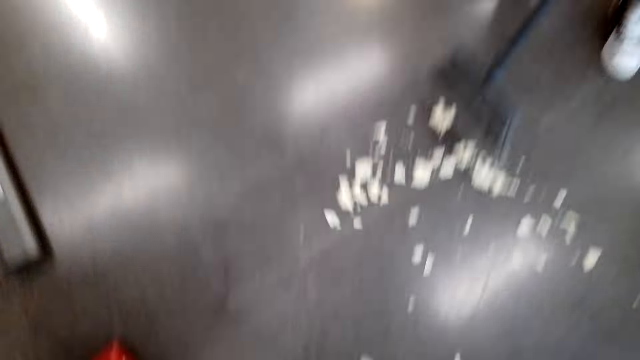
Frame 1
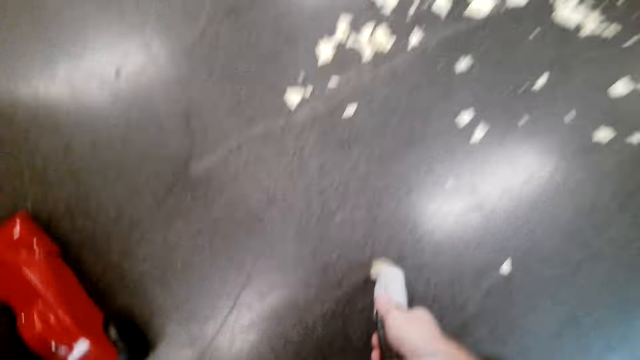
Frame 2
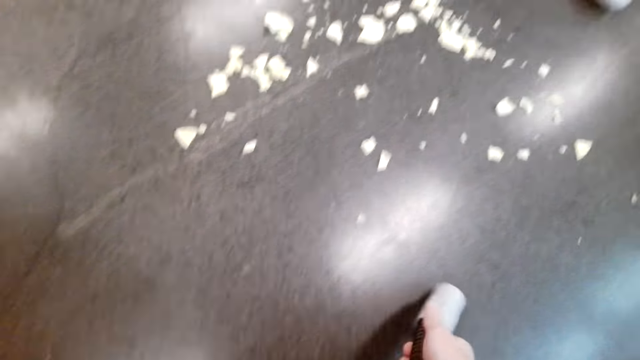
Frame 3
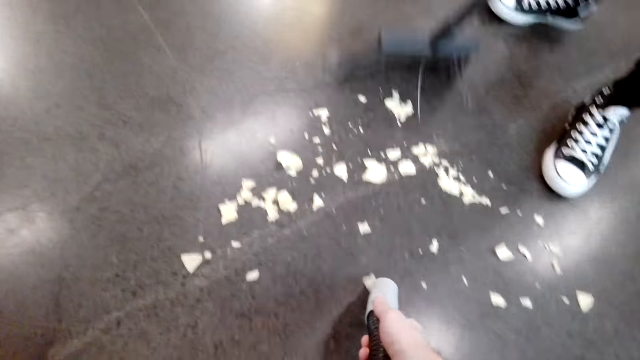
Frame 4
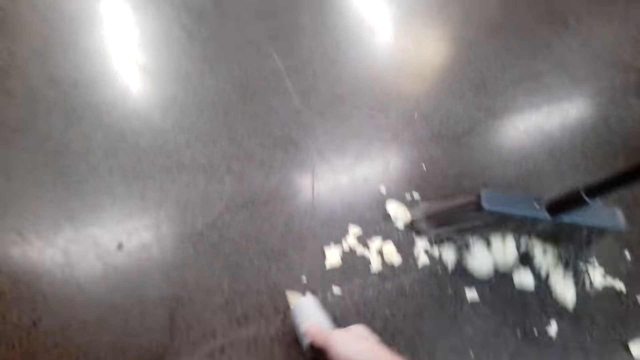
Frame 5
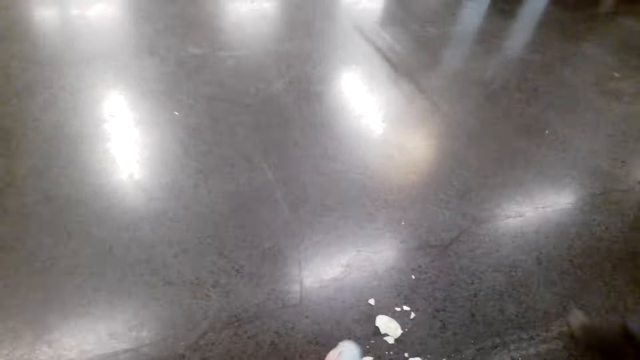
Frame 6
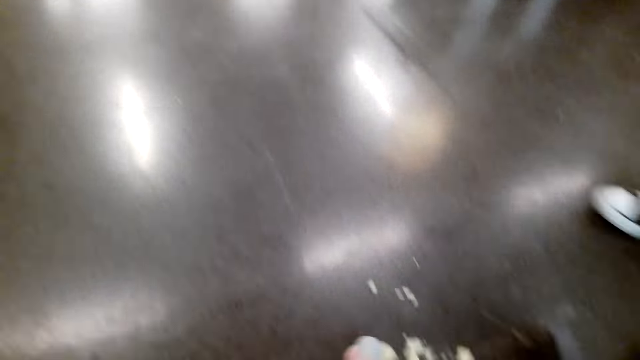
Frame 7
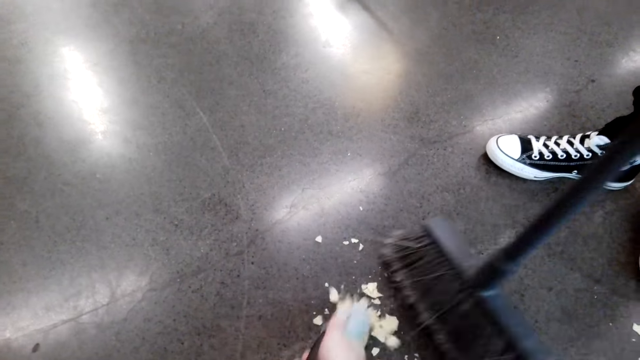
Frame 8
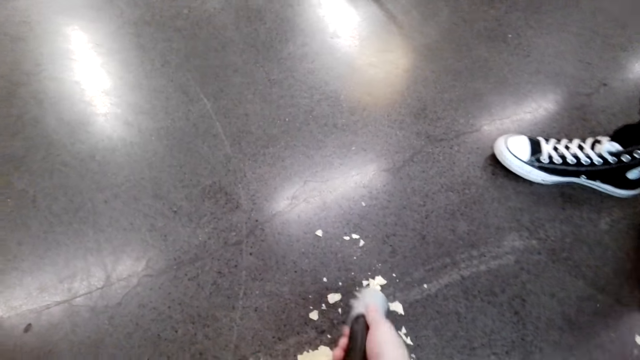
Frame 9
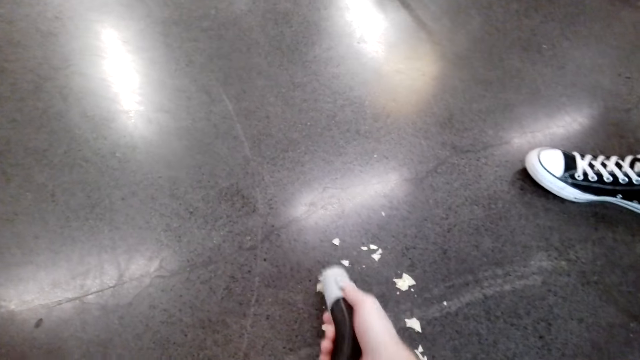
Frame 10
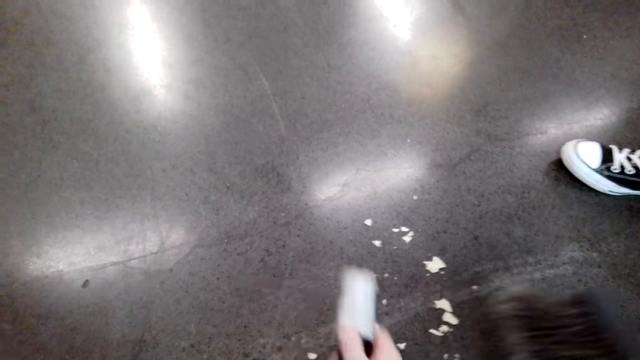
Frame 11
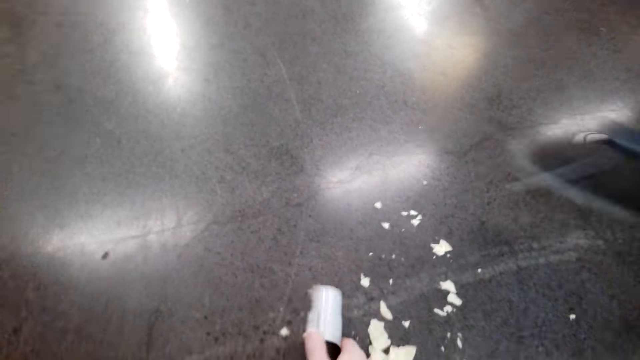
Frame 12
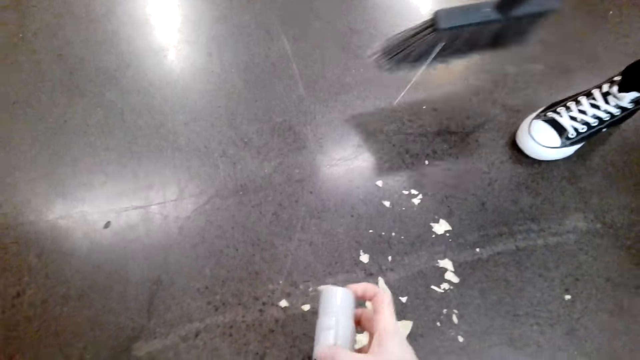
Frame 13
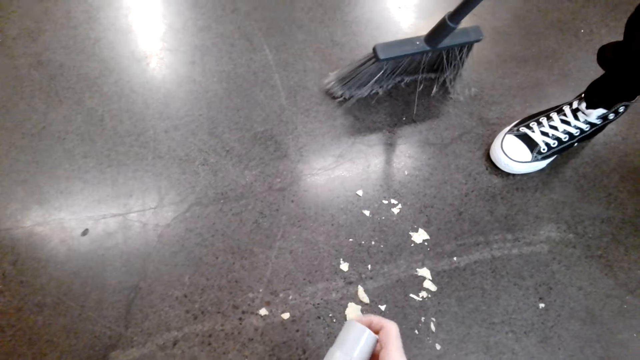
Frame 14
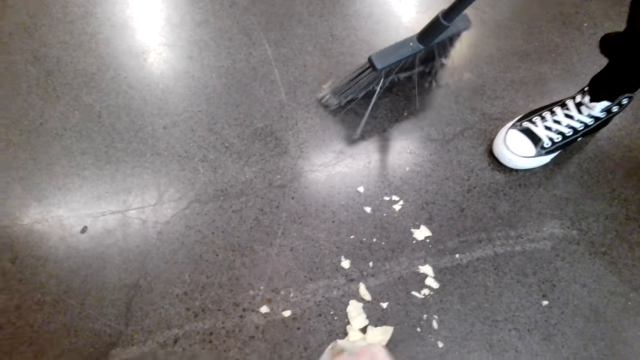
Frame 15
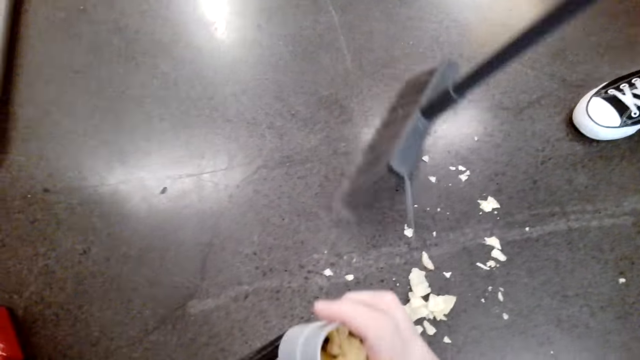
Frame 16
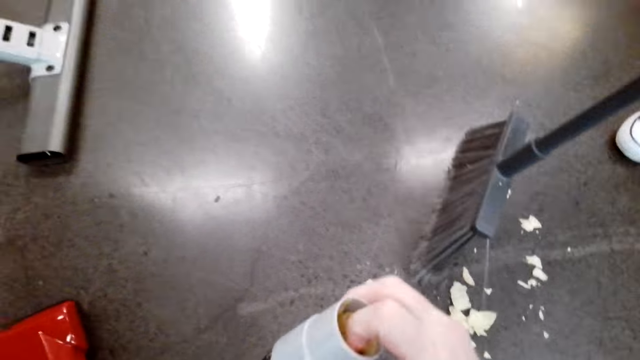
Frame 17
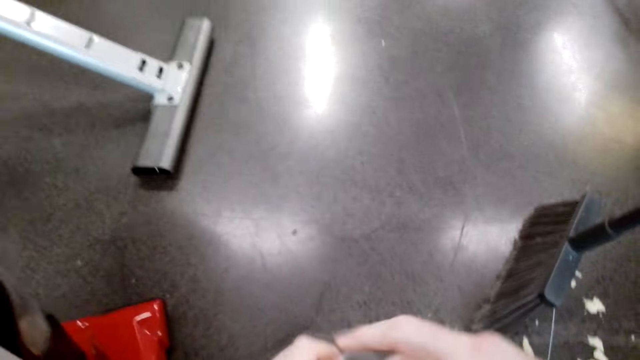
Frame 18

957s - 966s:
The camera wearer cleans the house.

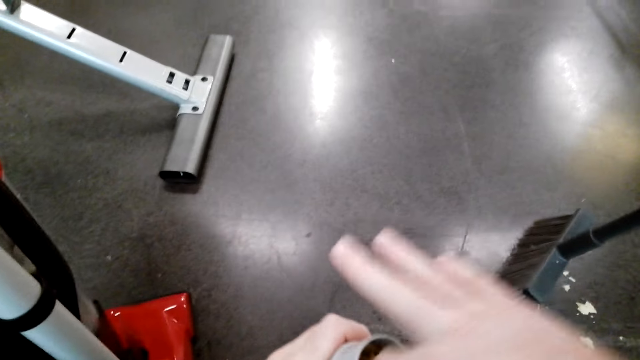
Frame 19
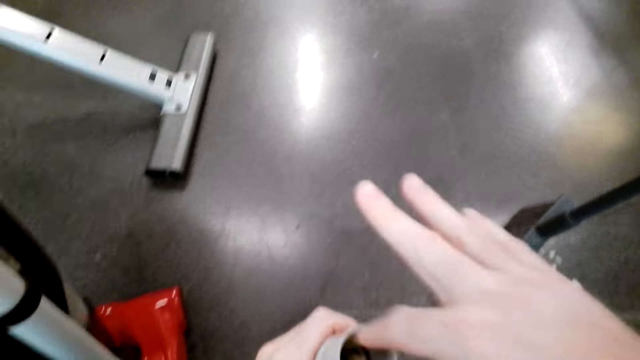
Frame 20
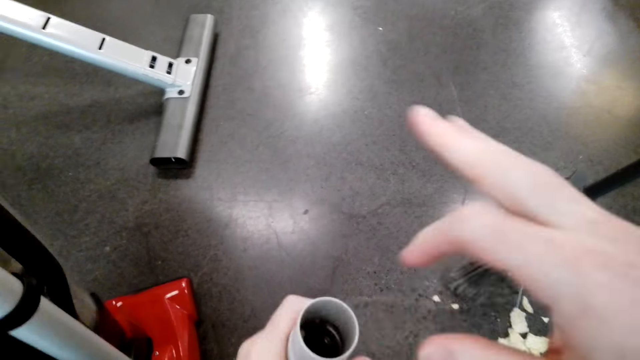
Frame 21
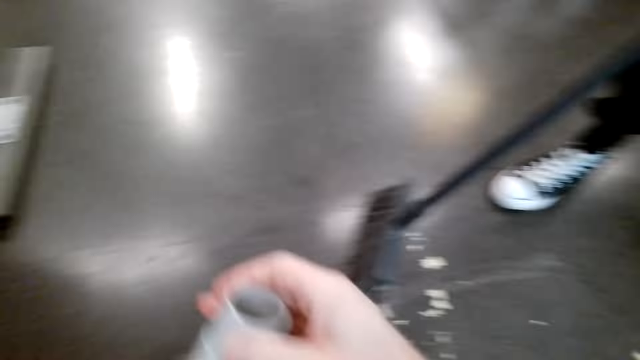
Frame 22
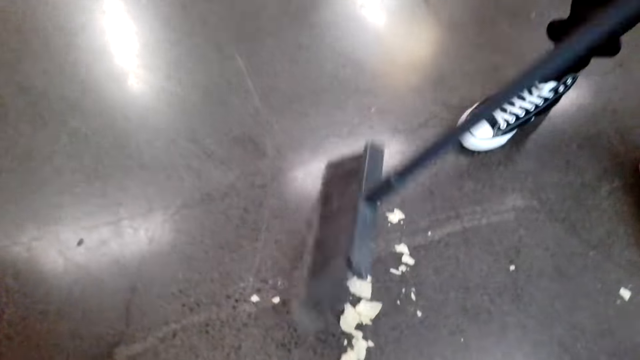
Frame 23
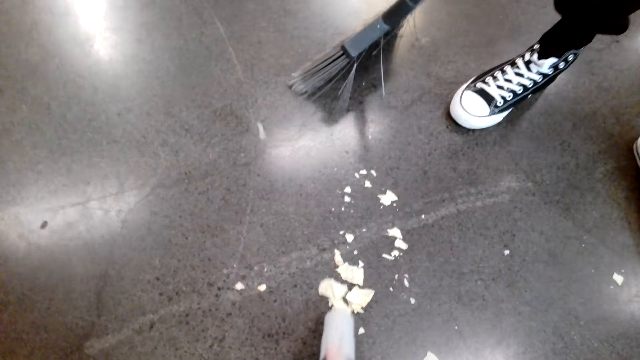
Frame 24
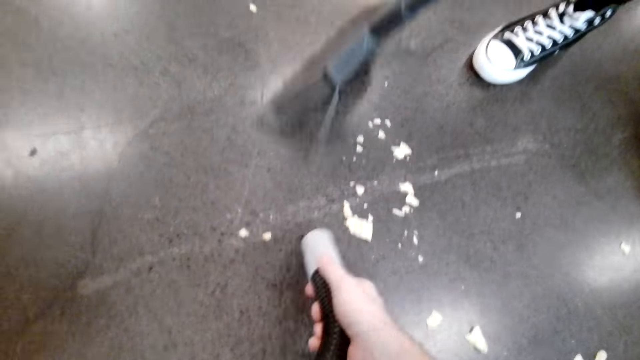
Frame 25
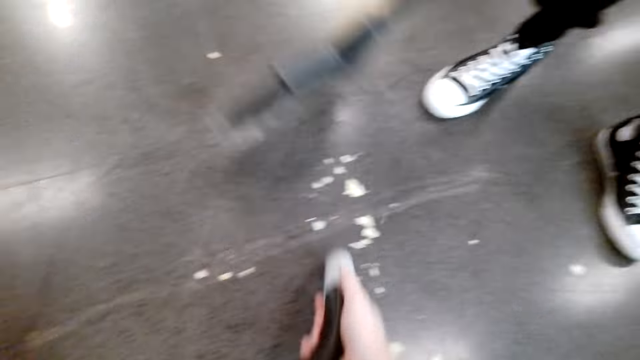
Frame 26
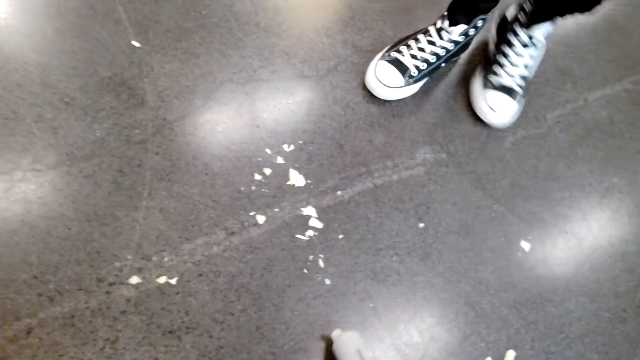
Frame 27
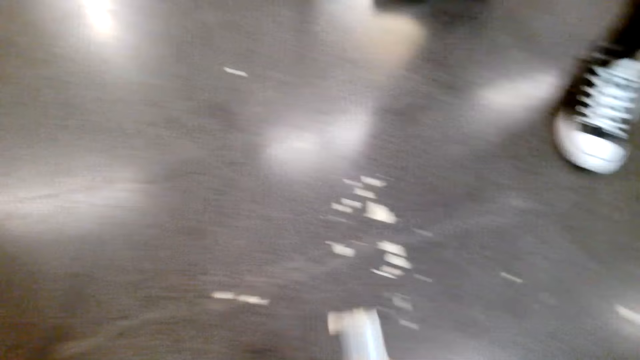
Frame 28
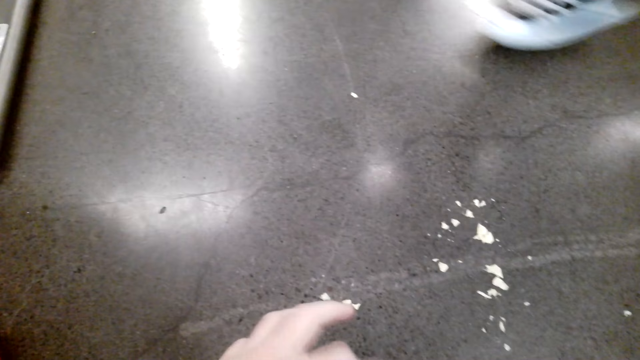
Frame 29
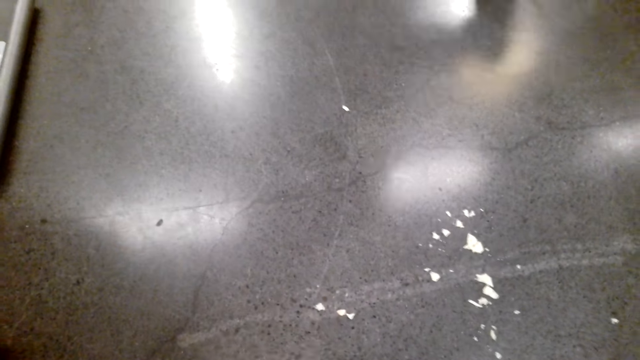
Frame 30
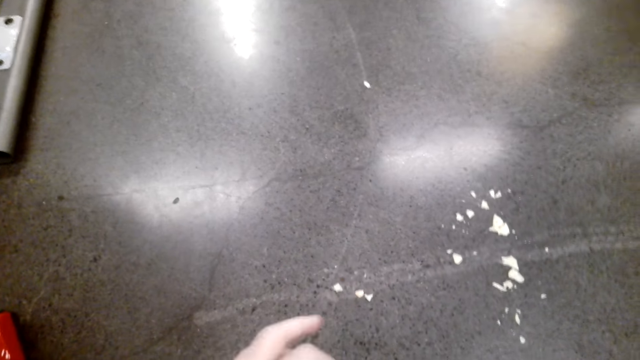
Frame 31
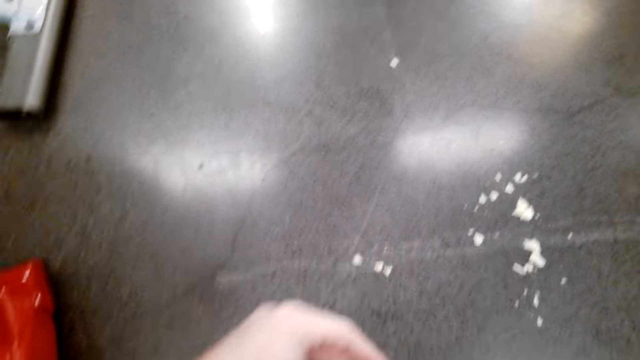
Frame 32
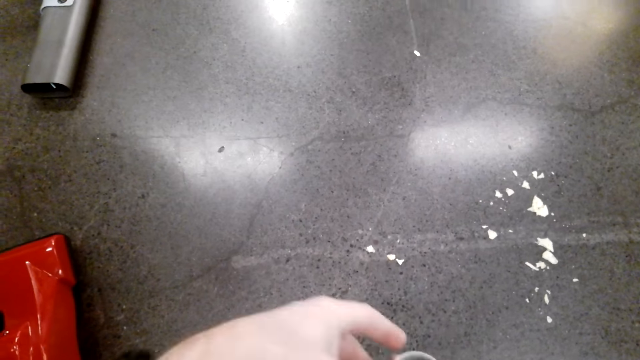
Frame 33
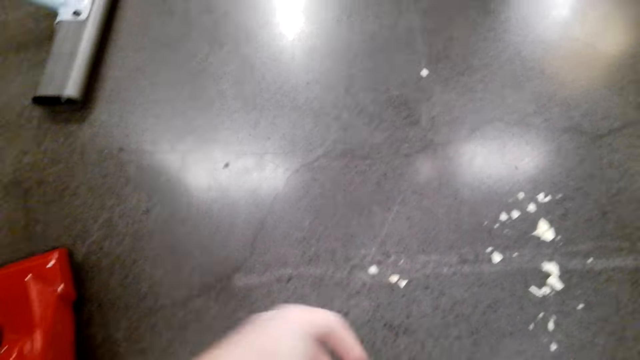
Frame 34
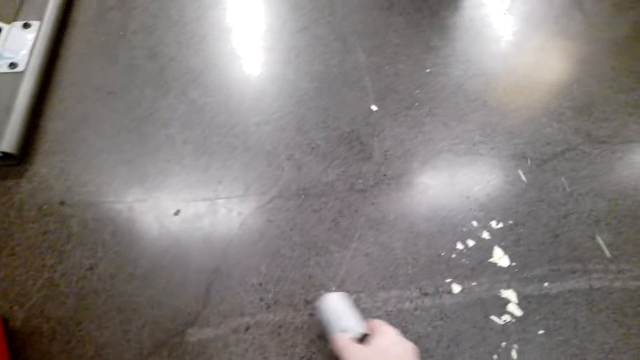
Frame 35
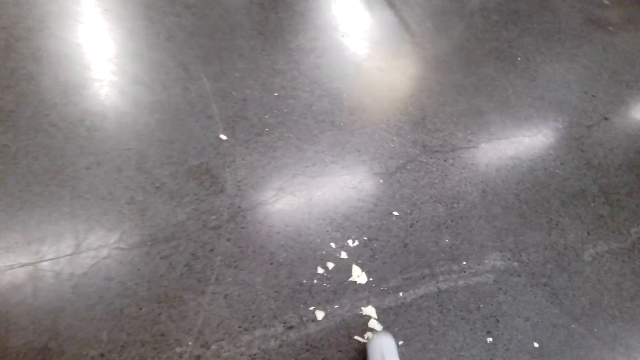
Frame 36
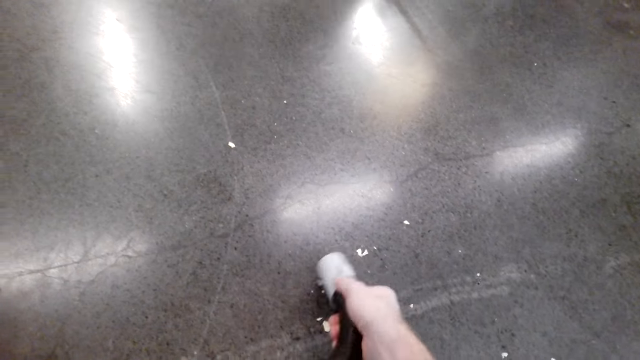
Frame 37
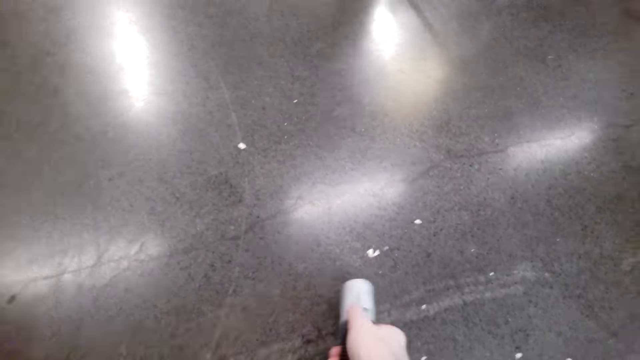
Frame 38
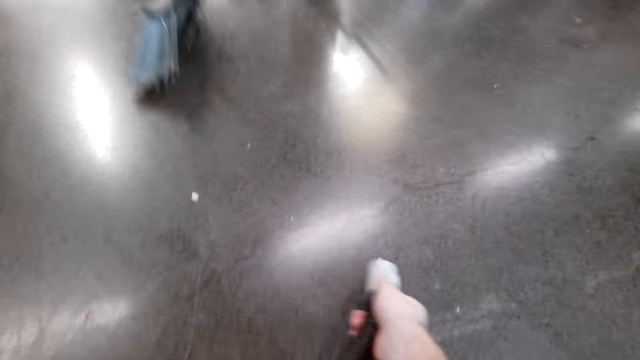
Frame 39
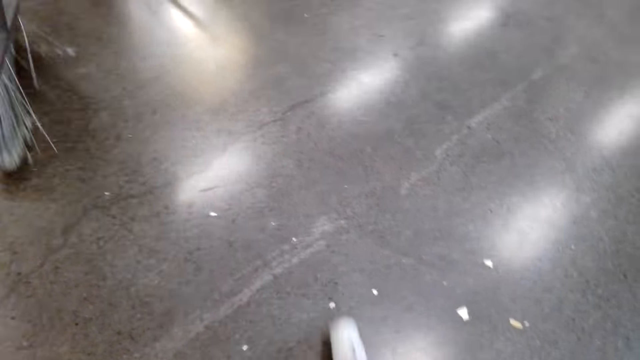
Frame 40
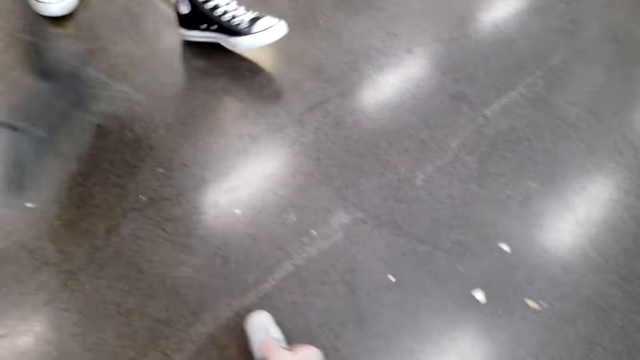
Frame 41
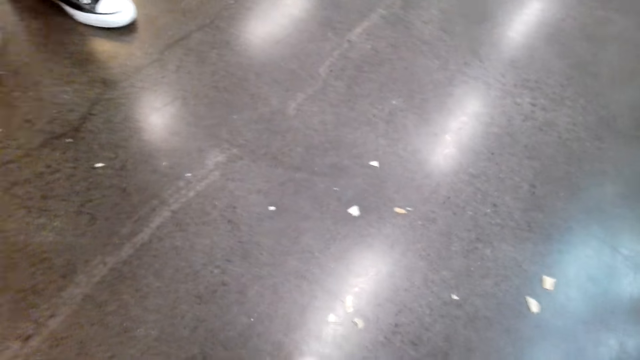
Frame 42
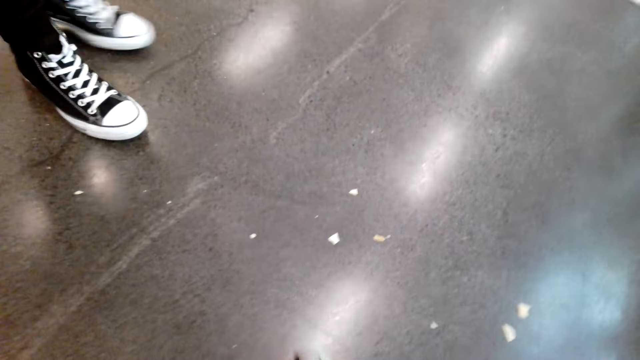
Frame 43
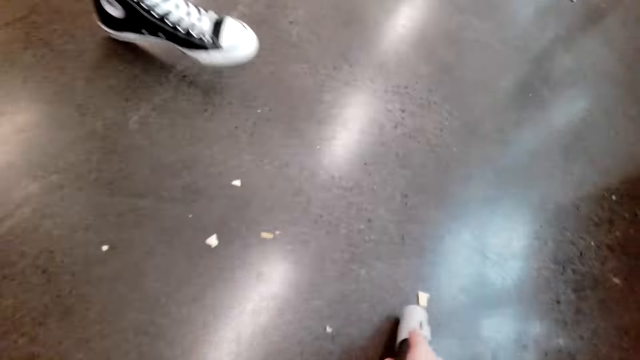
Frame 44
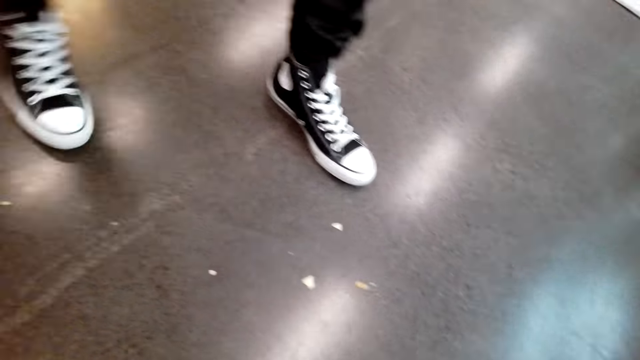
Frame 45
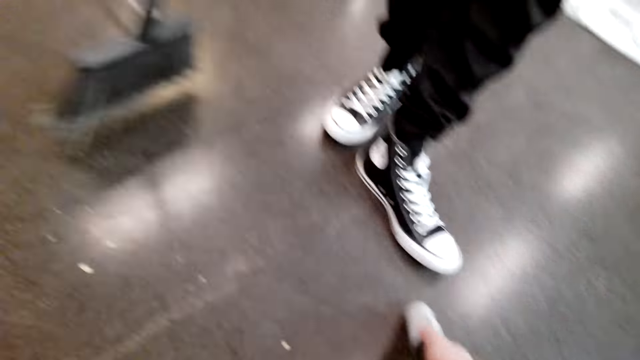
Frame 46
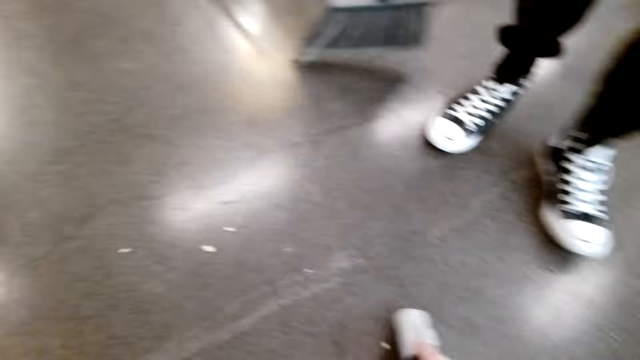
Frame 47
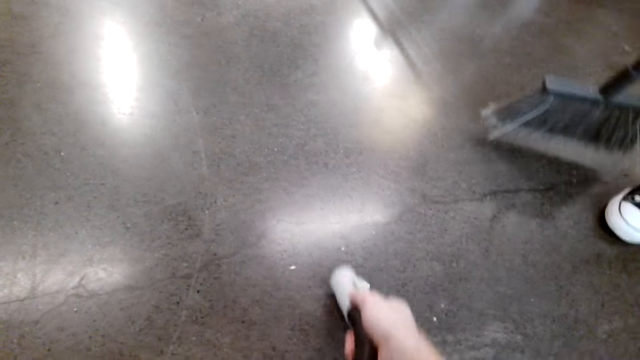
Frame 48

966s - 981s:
The camera wearer touches the vacuum cleaner. A man sweeps the house. The camera wearer cleans the house.
